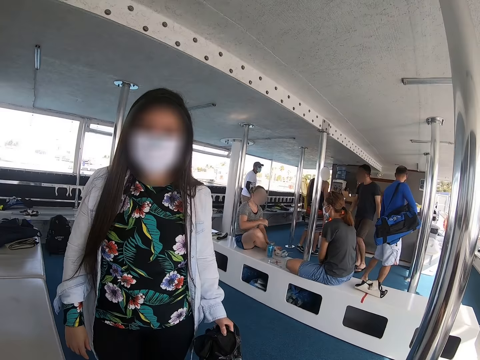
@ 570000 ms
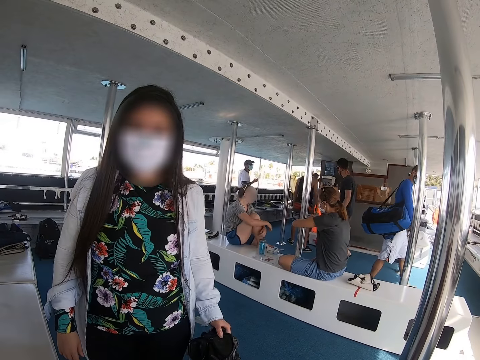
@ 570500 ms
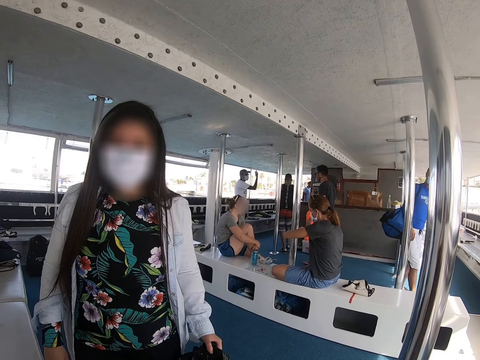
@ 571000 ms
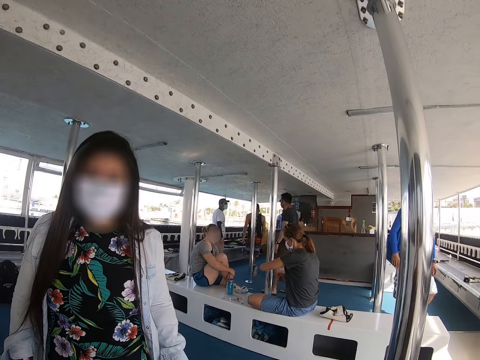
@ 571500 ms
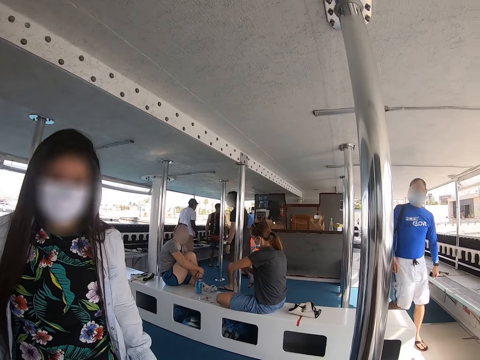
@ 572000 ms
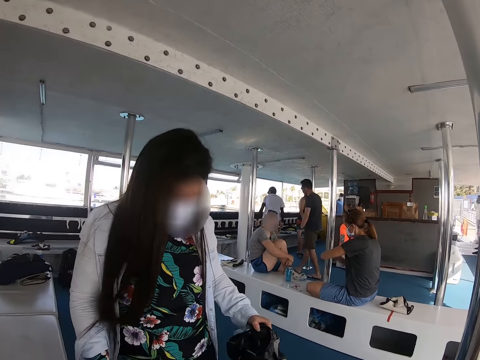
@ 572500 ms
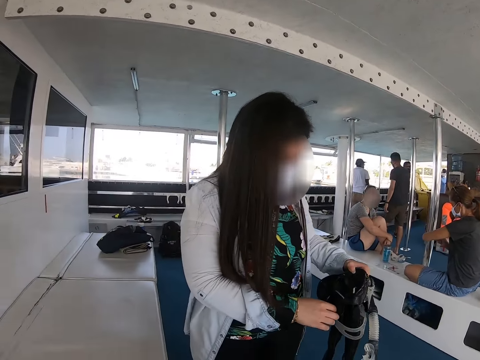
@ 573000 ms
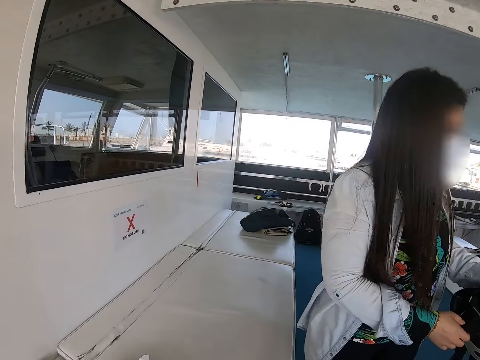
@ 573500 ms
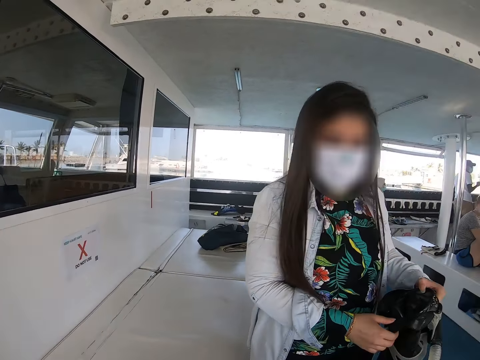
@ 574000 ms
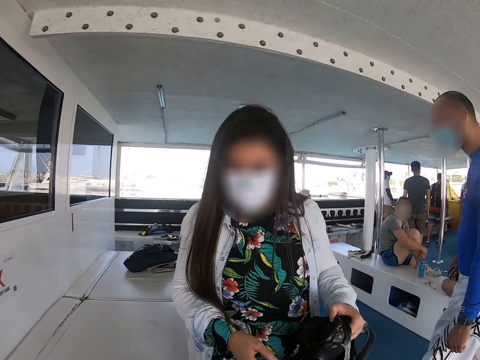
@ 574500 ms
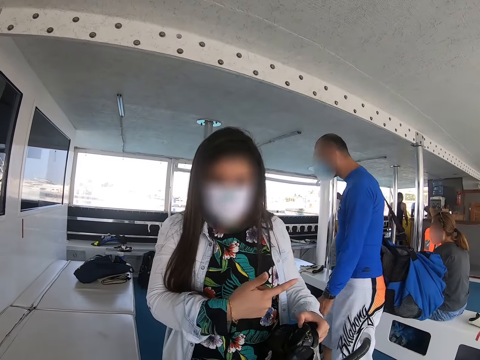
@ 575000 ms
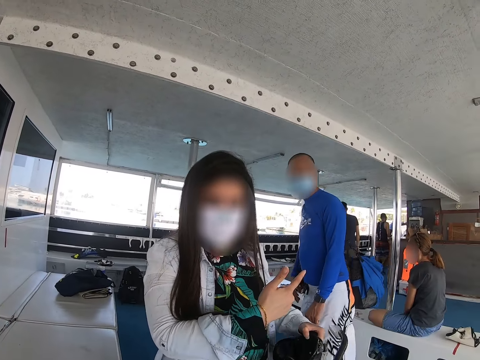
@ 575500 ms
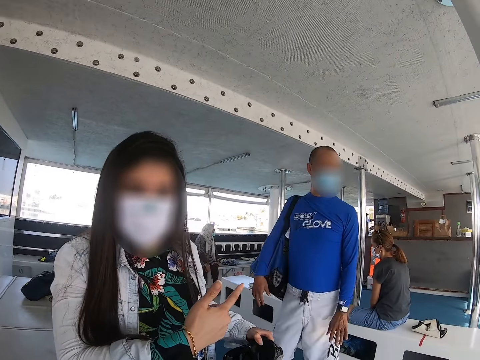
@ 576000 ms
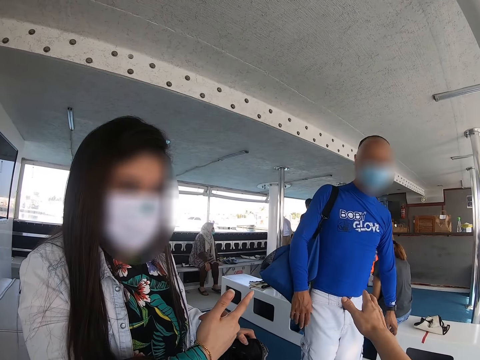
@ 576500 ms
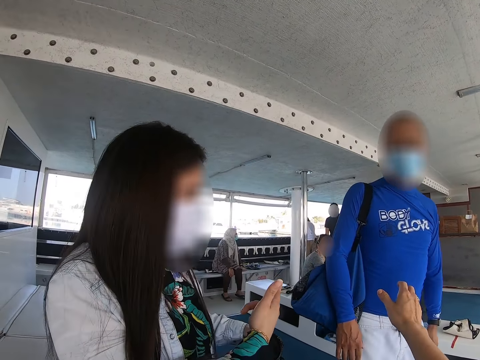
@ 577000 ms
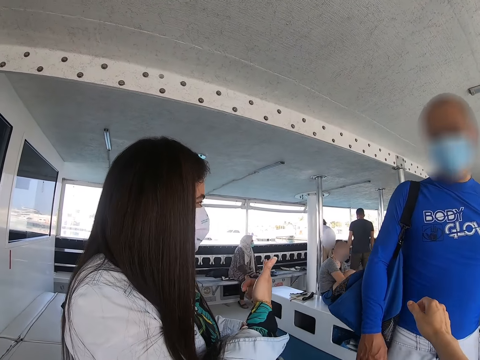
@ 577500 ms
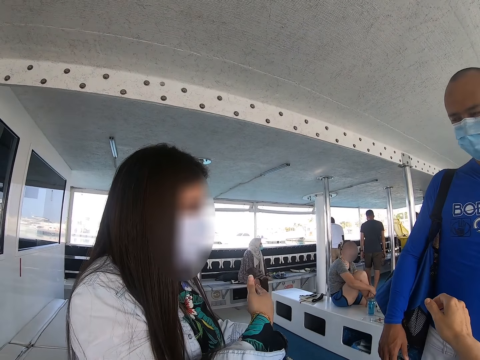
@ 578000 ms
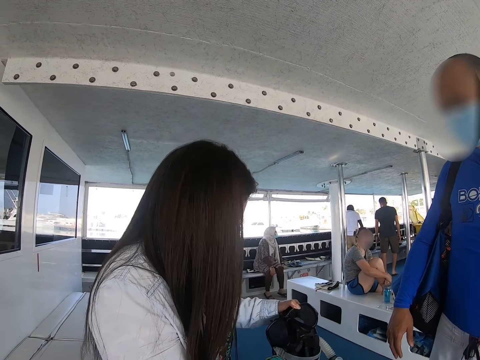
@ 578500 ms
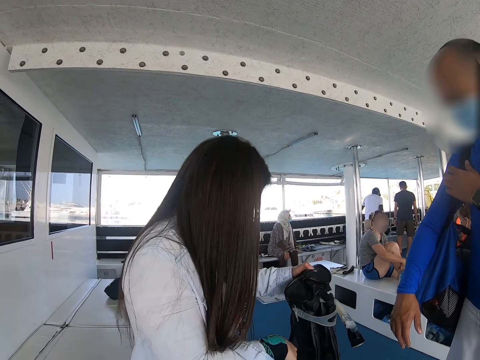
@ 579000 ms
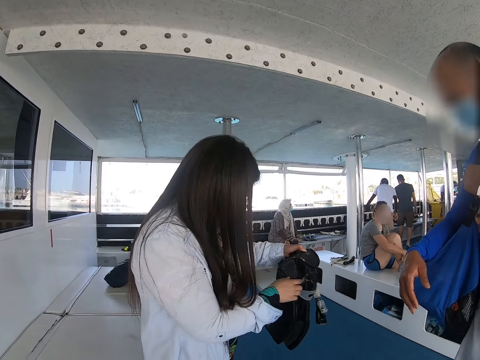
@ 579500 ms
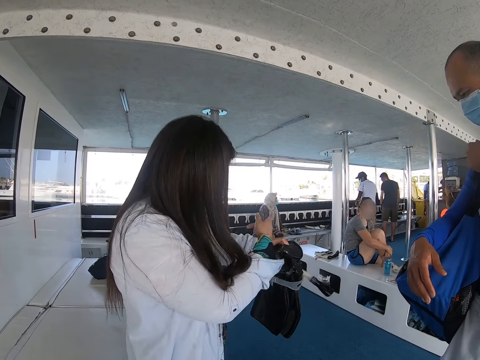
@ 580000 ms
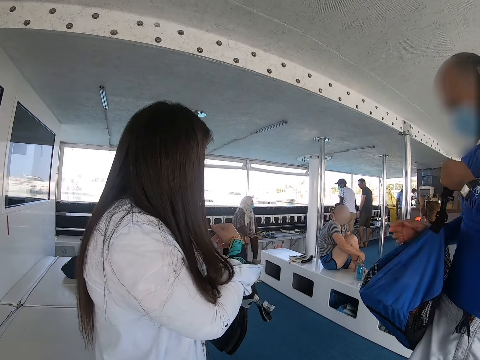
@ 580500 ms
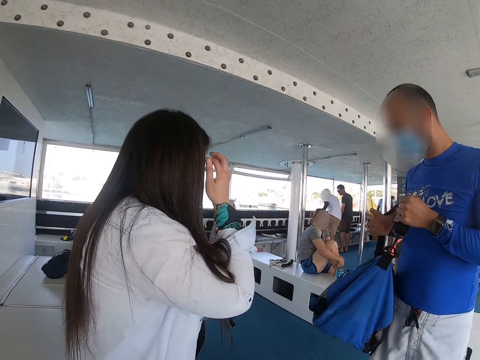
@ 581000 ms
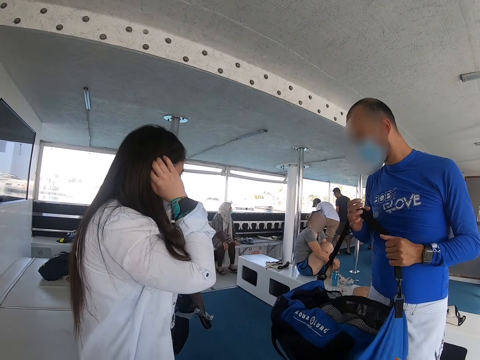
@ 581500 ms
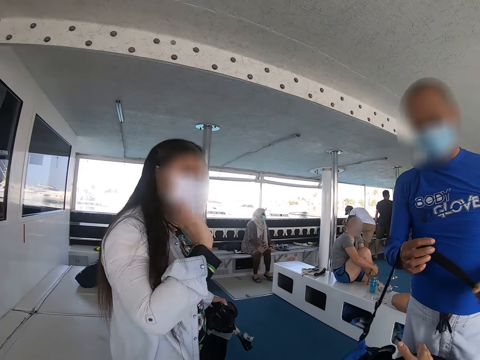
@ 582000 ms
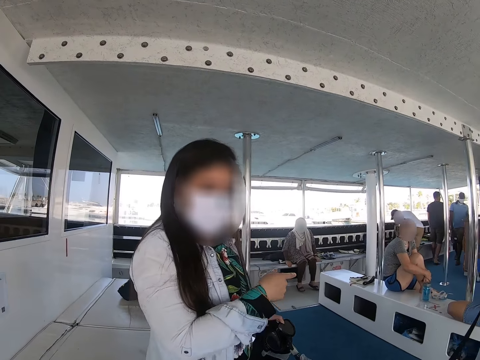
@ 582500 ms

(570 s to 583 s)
A woman adjusts a bag. The woman points towards a man. The camera wearer gestures to the man. They look around. The man removes the bag.

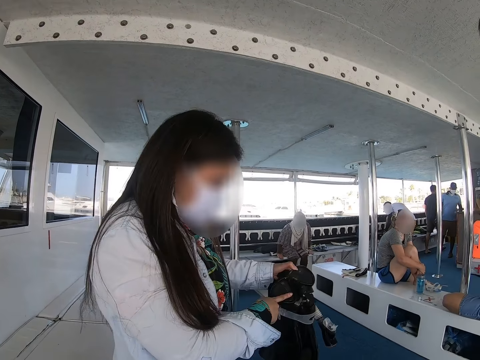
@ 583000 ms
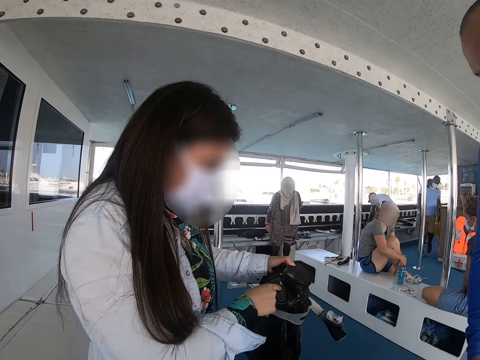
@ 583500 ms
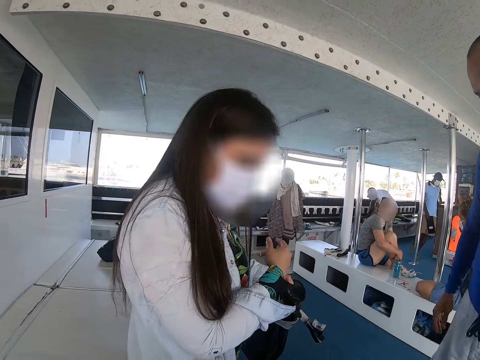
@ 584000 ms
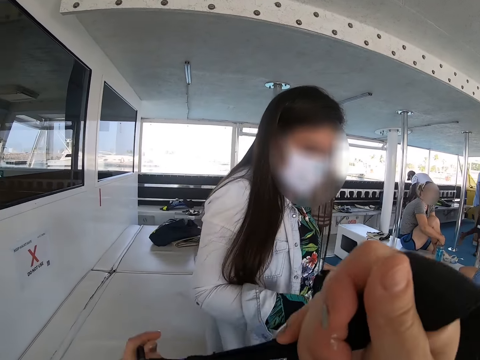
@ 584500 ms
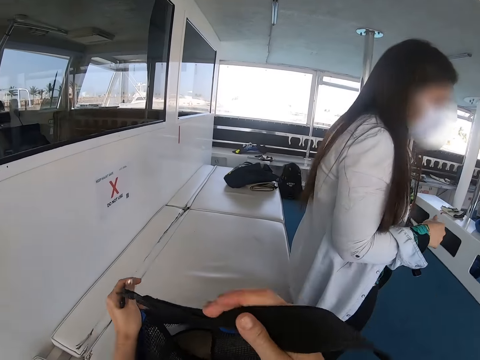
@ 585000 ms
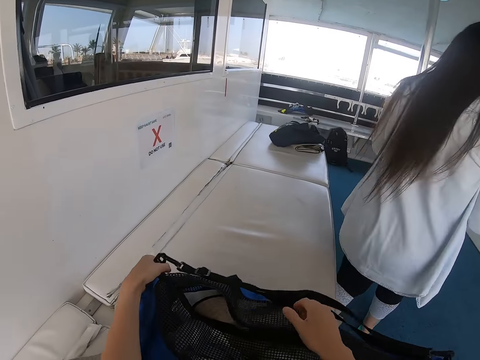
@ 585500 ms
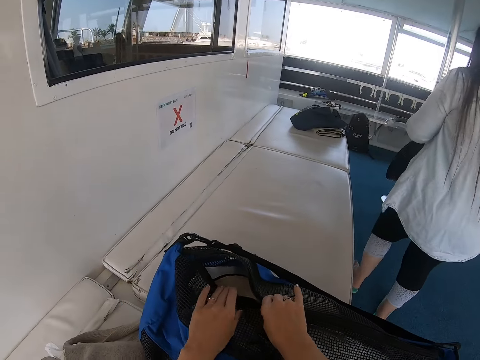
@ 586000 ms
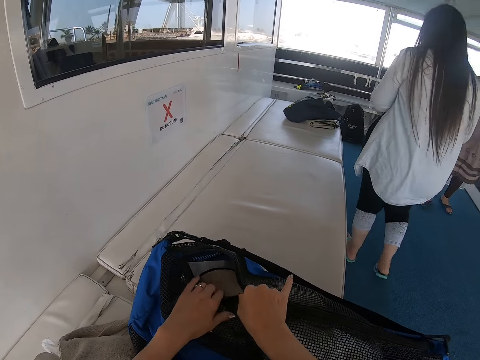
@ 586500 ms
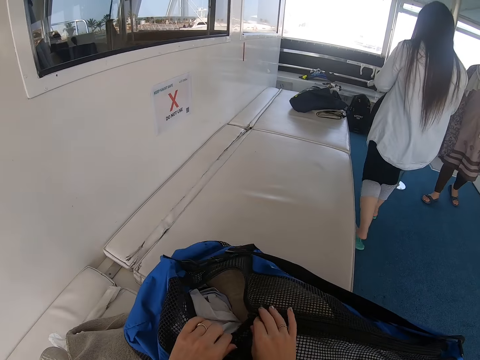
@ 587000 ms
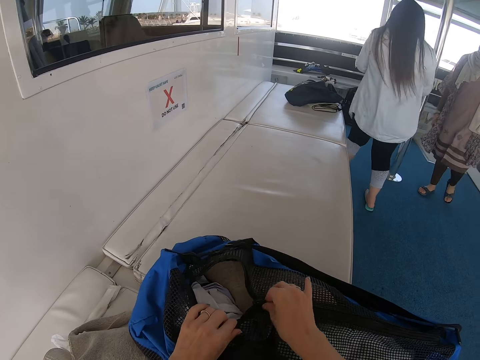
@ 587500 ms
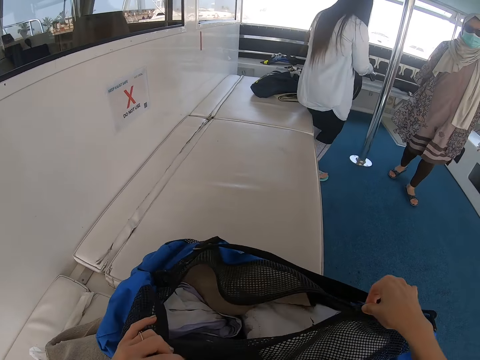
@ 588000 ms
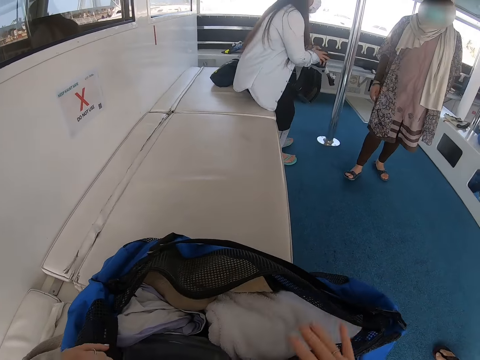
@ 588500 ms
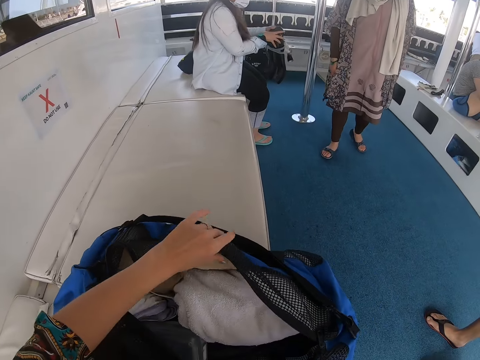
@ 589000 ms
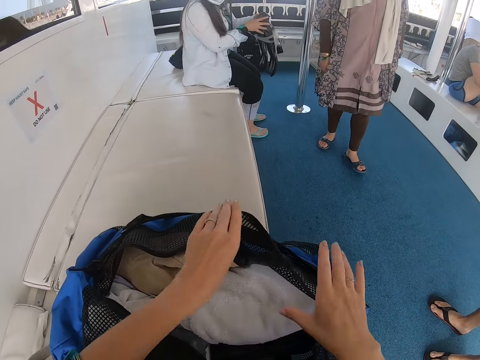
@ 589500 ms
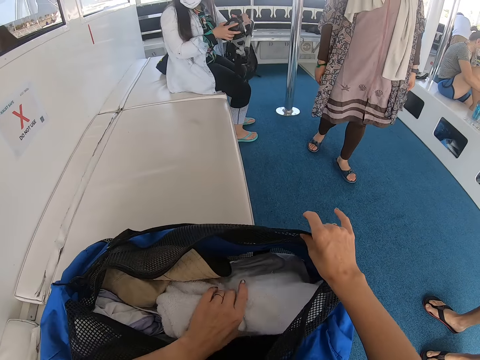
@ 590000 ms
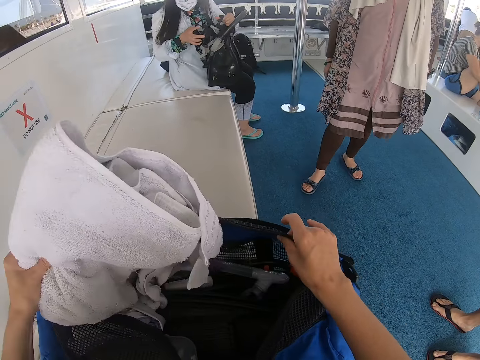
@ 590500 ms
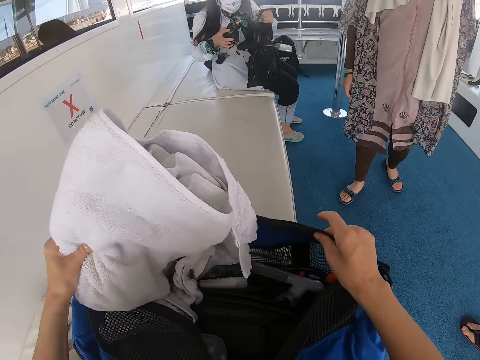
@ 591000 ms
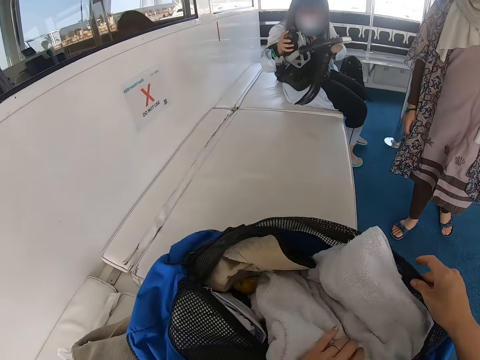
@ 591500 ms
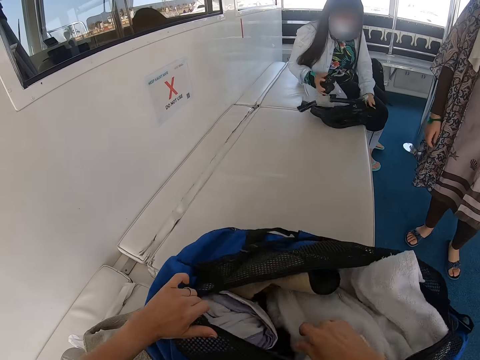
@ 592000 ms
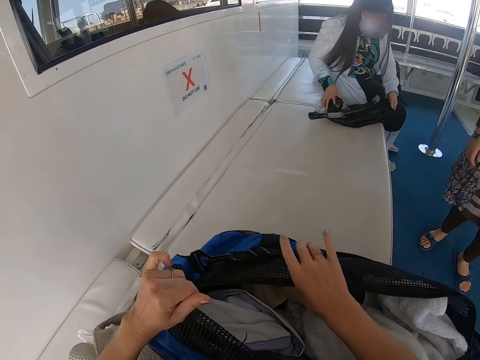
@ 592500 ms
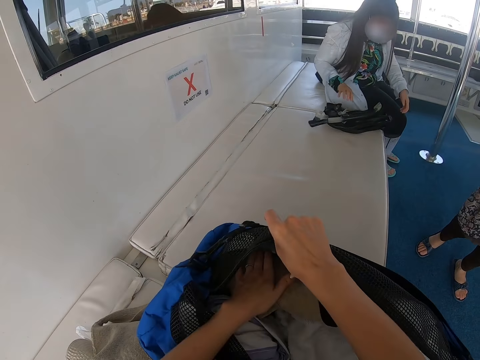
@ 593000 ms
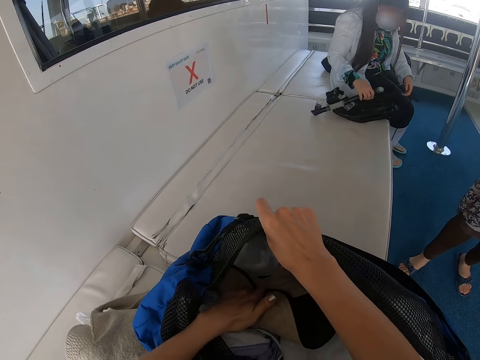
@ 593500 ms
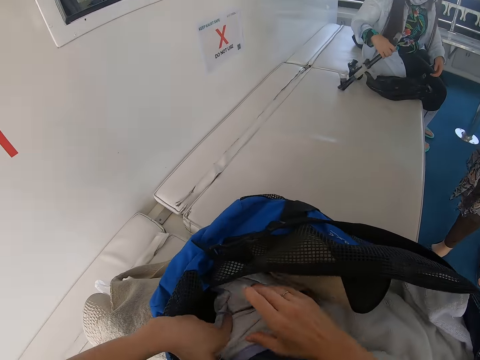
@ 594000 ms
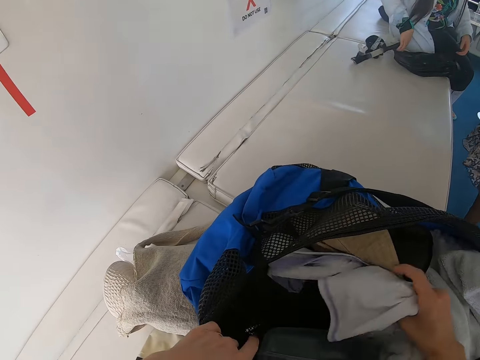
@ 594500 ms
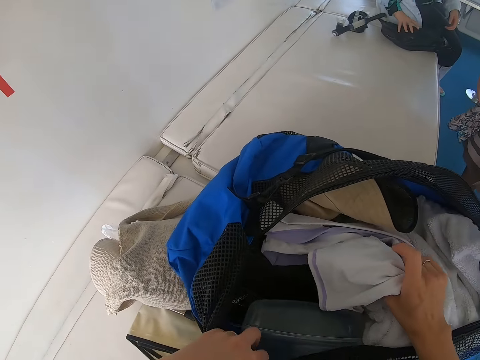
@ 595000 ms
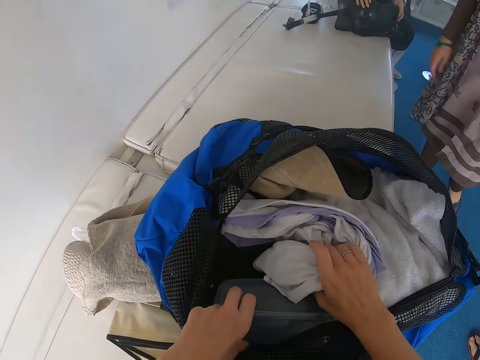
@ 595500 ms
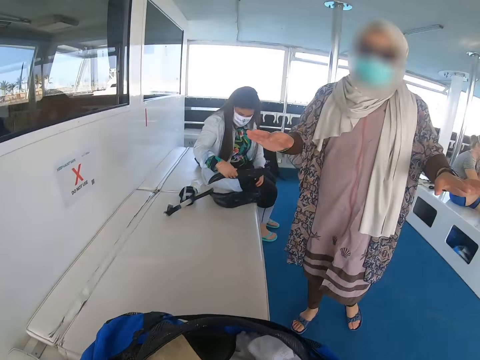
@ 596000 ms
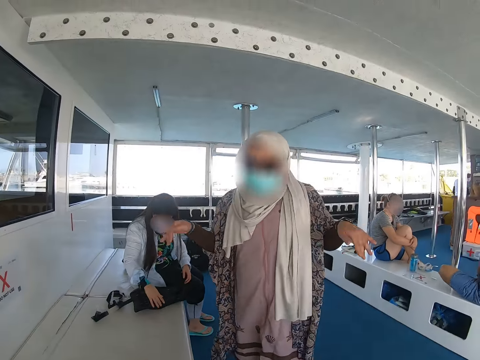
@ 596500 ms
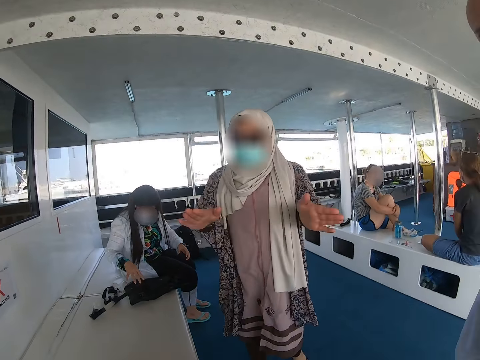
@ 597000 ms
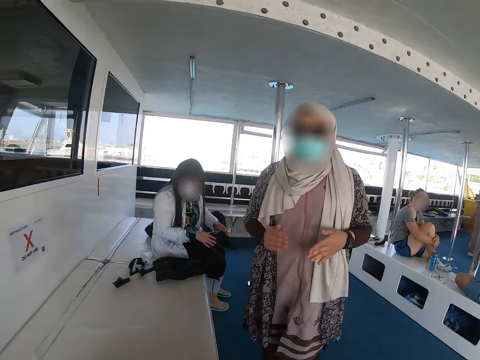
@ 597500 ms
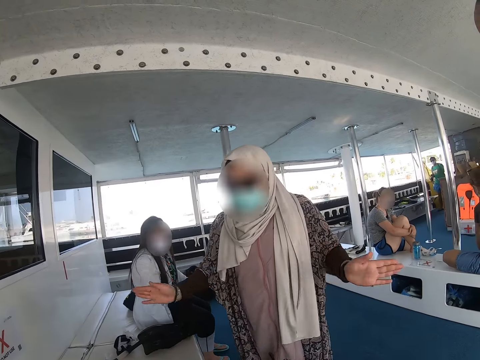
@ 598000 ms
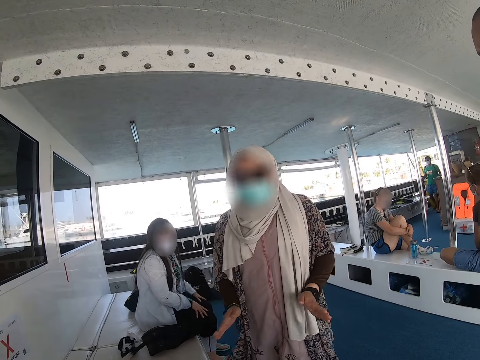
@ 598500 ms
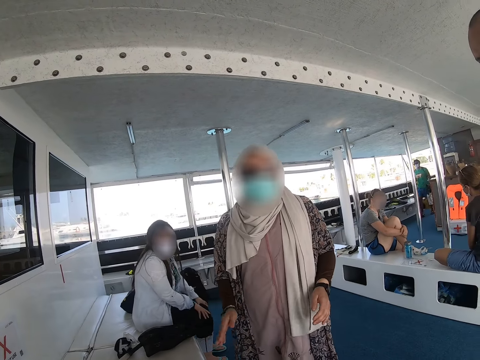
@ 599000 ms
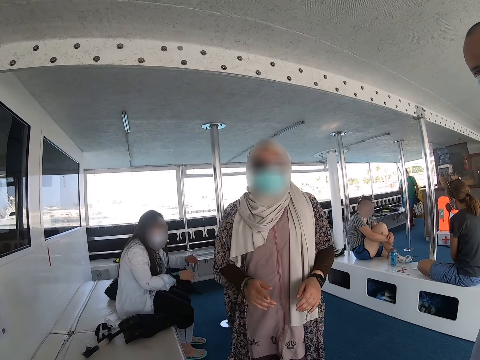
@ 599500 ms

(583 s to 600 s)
A woman points towards a bag. The camera wearer interacts. They adjust the bag. They put the bag on top of the yacht seat. They touch the bag. They open the bag. They adjust items in the bag. They pick up the towel inside the bag. They put the towel inside the bag. They touch the bag. Another woman gestures to the camera wearer. The camera wearer converses.
